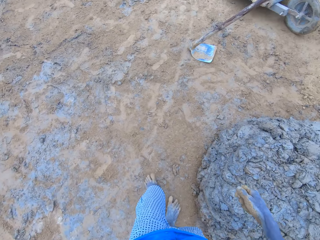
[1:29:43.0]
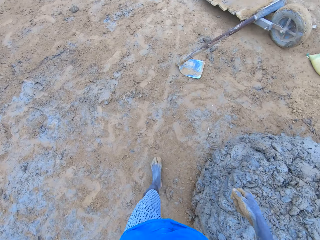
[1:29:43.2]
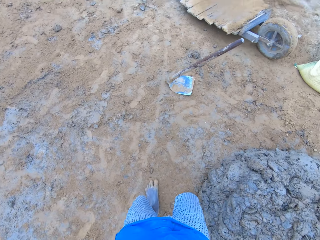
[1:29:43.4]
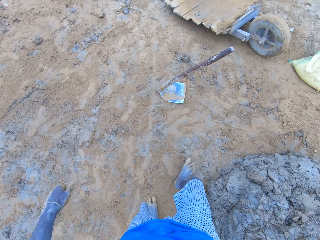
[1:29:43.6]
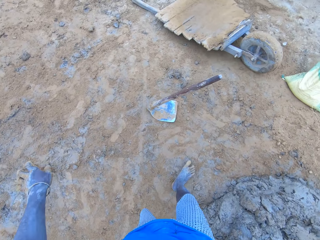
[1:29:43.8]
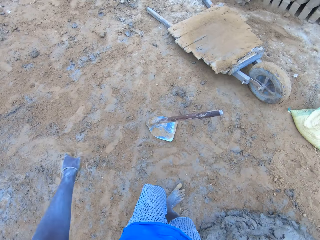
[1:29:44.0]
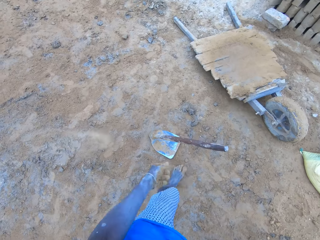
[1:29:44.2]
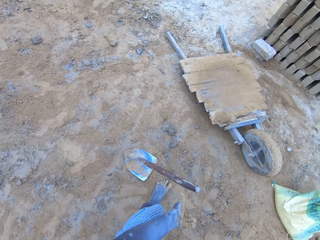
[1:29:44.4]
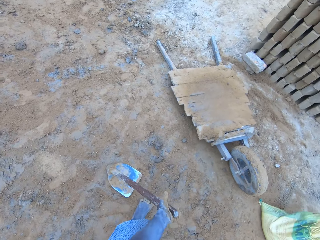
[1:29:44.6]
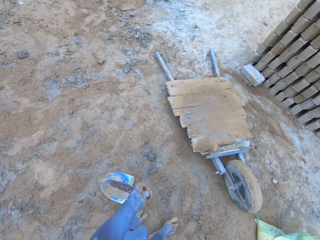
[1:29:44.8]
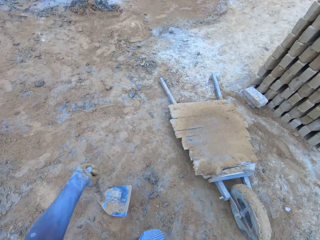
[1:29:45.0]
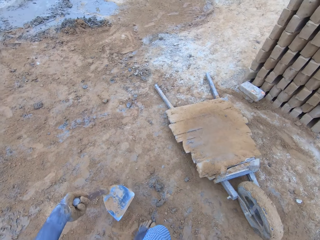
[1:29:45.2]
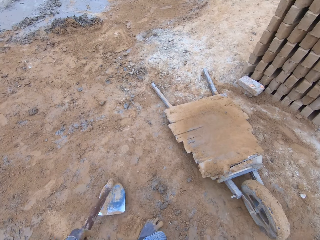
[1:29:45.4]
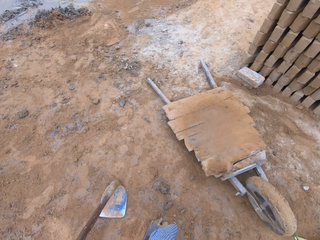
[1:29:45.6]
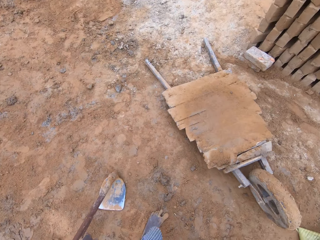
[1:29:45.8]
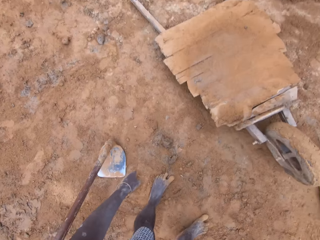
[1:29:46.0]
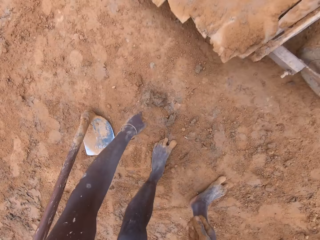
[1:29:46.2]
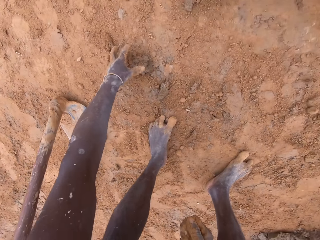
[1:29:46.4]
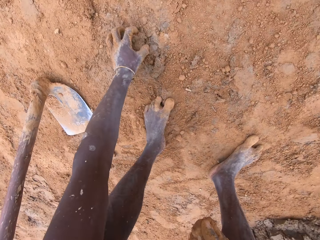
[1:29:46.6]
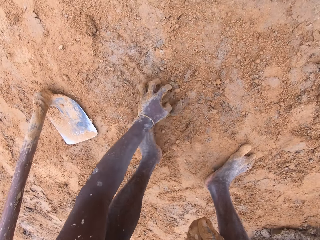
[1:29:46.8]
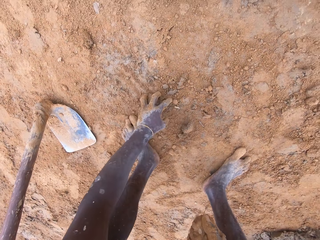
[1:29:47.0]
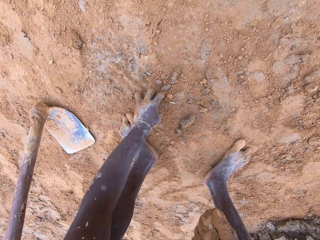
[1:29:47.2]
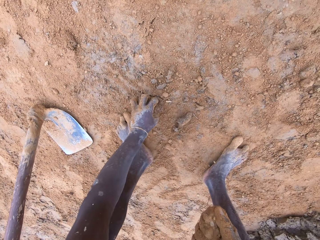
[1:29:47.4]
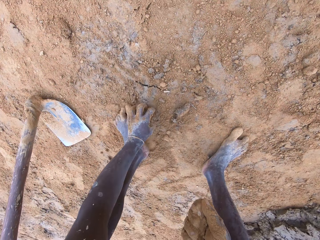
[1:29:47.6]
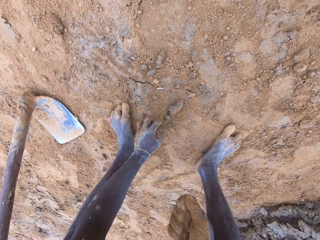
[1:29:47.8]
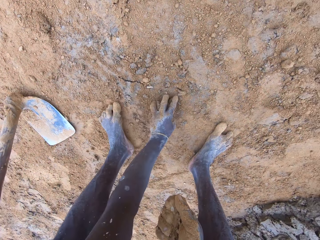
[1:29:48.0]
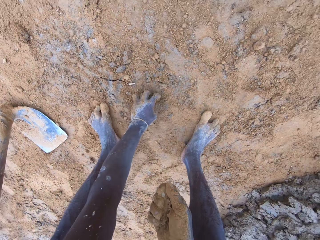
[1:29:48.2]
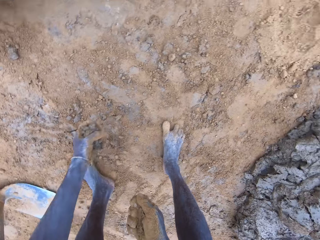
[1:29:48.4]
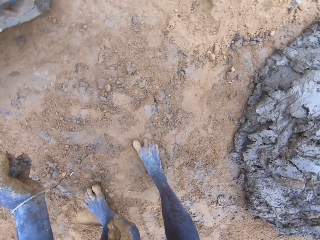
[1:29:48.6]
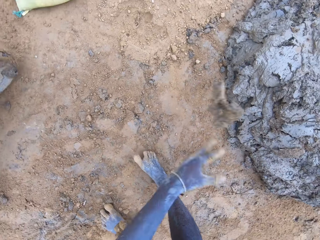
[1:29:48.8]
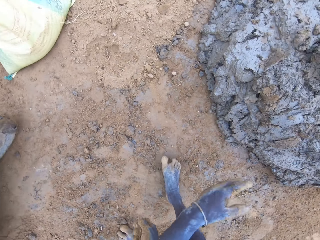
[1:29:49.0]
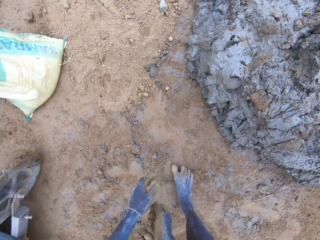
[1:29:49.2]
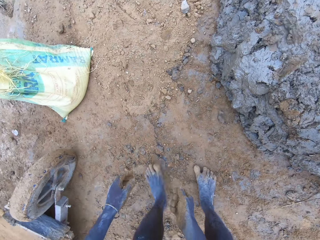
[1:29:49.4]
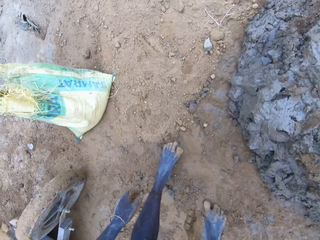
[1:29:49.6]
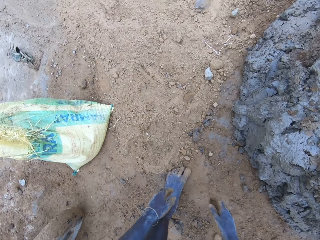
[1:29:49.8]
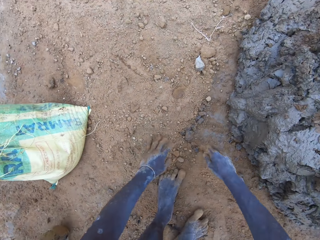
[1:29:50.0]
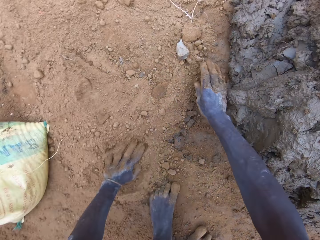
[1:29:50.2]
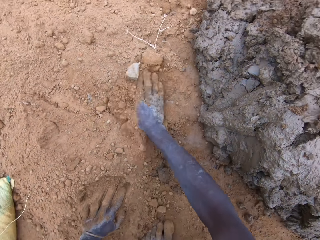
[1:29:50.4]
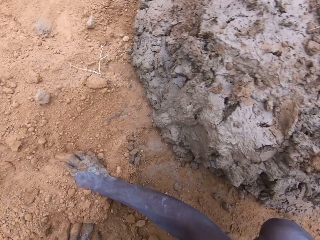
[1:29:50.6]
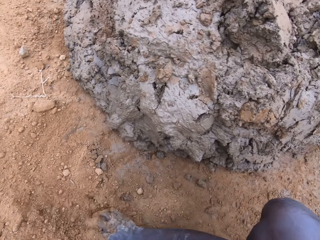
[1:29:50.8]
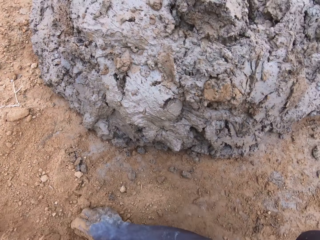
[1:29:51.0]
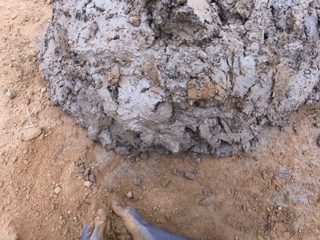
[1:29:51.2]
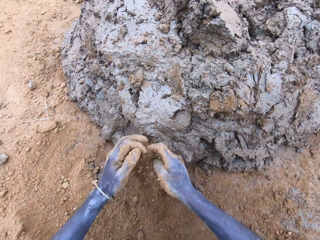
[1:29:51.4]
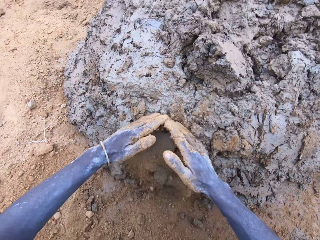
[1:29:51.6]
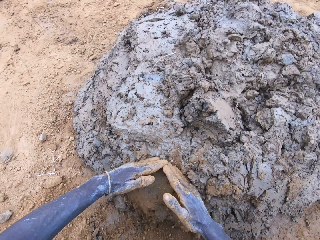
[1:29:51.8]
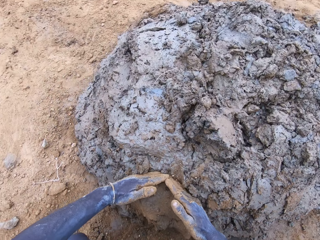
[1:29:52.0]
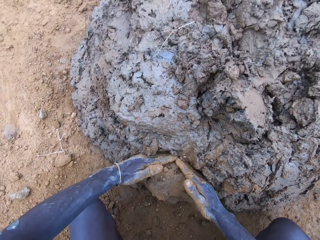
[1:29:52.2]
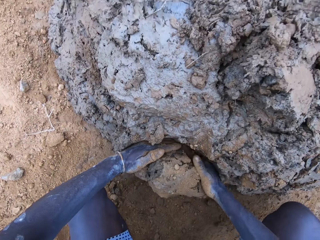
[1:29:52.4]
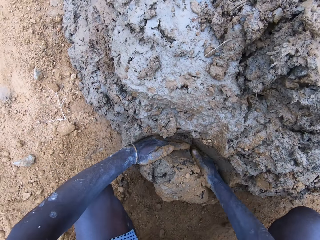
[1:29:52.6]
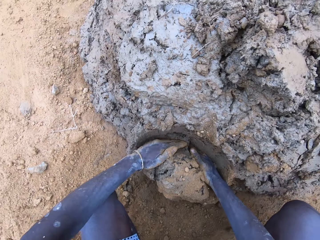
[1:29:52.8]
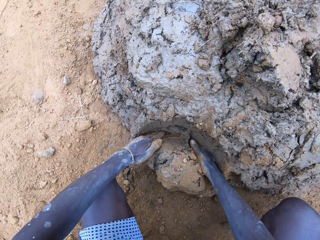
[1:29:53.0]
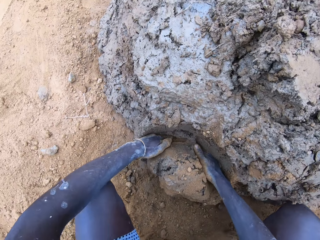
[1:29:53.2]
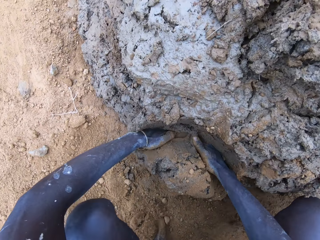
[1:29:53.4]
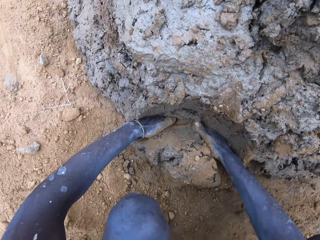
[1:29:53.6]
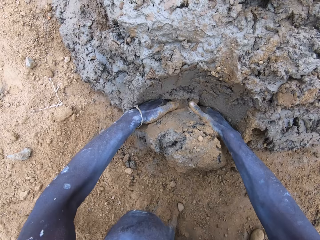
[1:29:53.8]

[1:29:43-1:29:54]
The camera wearer holds and drops the hoe. They move the hoe with the left hand. They pick pieces of clay. They throw the pieces of clay with the left hand. They rub both hands on the ground. They slice clay with both hands.

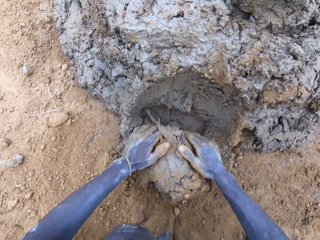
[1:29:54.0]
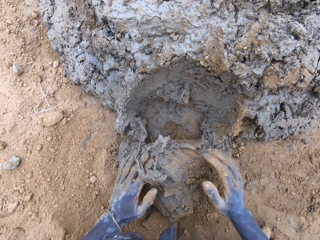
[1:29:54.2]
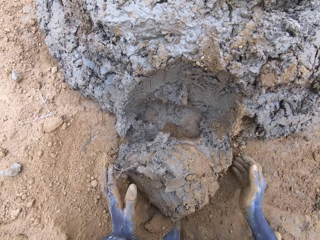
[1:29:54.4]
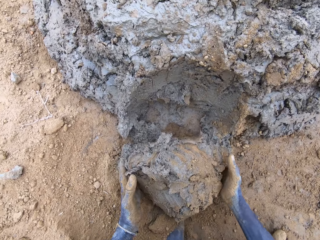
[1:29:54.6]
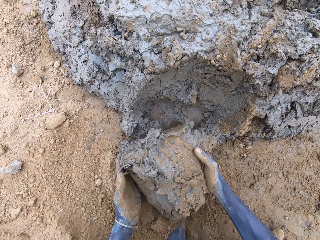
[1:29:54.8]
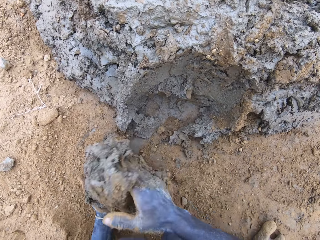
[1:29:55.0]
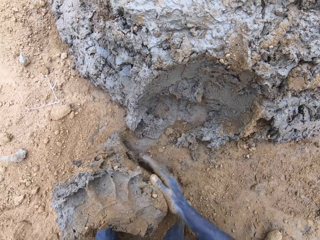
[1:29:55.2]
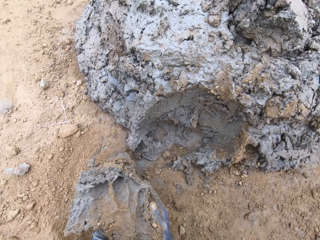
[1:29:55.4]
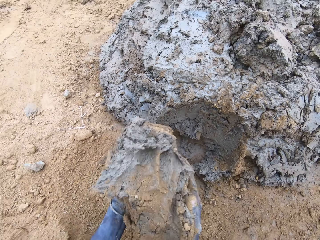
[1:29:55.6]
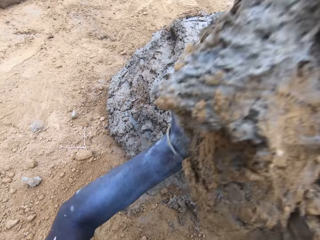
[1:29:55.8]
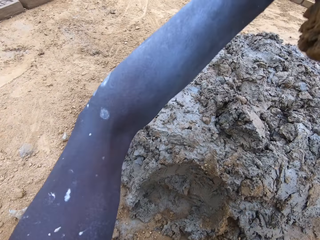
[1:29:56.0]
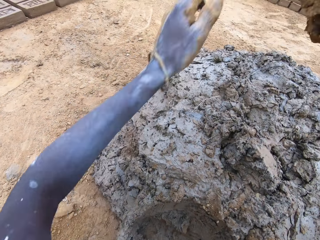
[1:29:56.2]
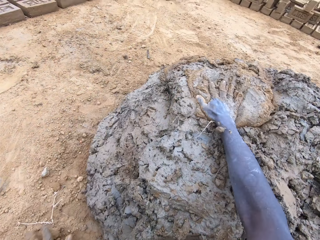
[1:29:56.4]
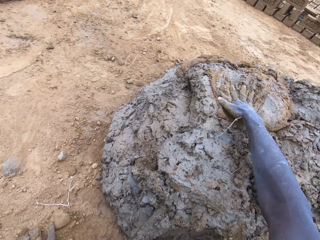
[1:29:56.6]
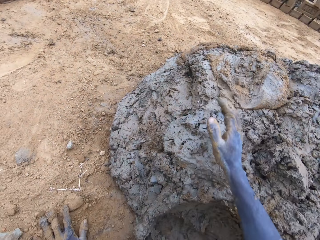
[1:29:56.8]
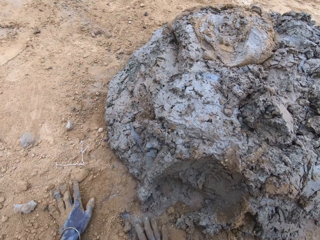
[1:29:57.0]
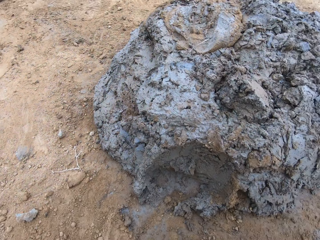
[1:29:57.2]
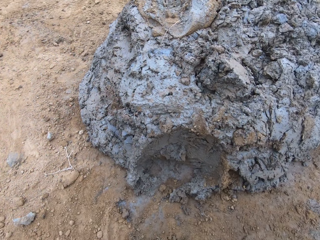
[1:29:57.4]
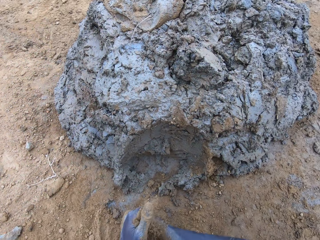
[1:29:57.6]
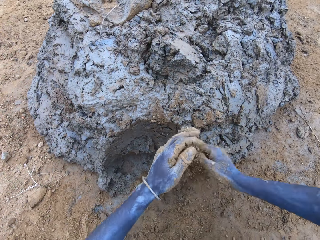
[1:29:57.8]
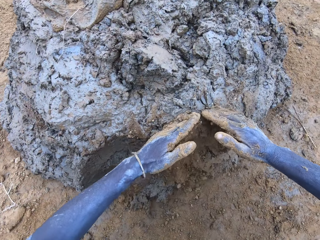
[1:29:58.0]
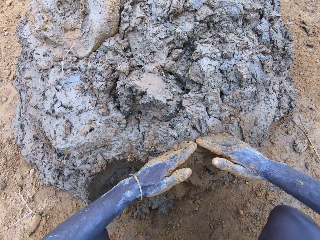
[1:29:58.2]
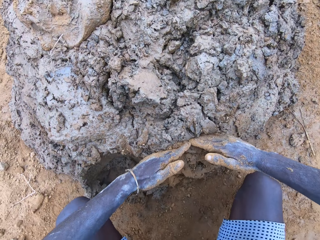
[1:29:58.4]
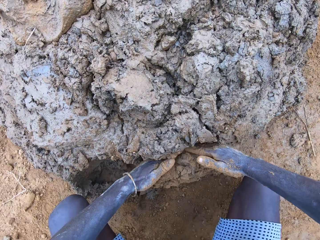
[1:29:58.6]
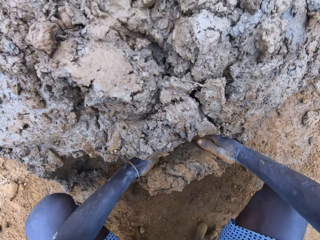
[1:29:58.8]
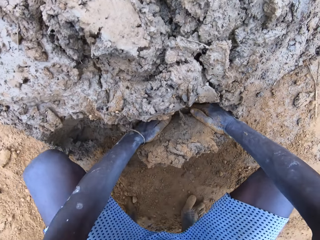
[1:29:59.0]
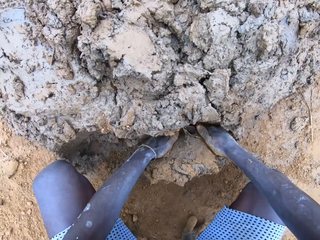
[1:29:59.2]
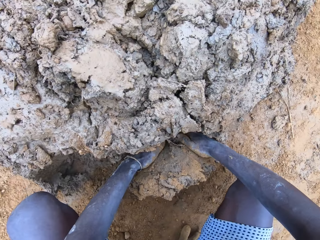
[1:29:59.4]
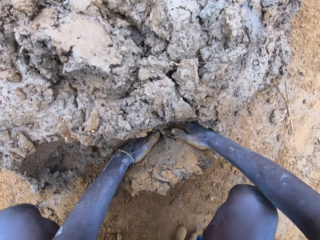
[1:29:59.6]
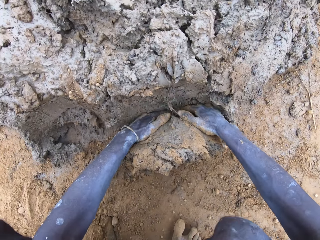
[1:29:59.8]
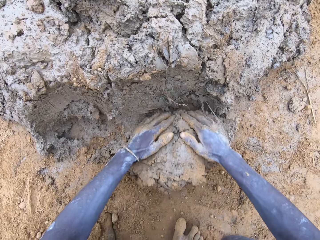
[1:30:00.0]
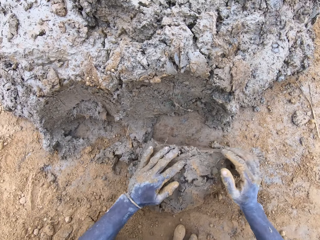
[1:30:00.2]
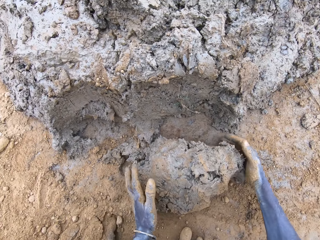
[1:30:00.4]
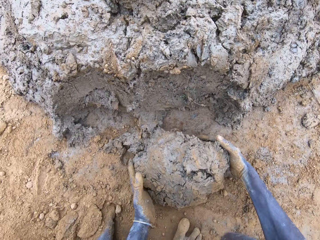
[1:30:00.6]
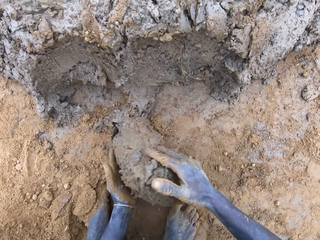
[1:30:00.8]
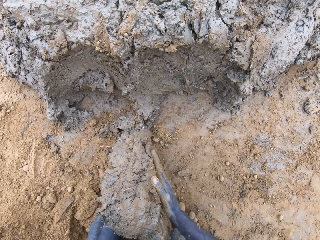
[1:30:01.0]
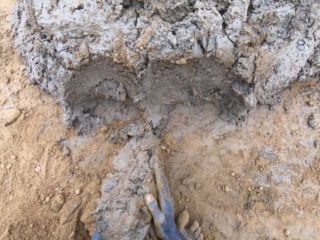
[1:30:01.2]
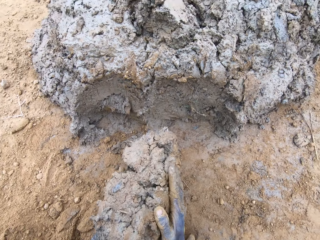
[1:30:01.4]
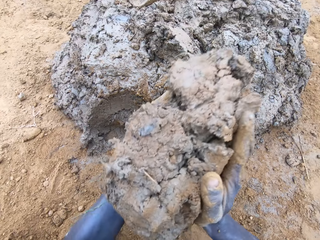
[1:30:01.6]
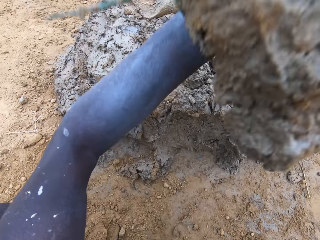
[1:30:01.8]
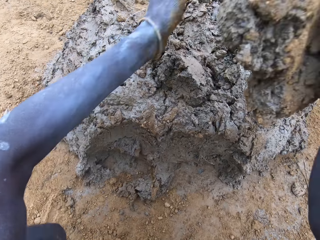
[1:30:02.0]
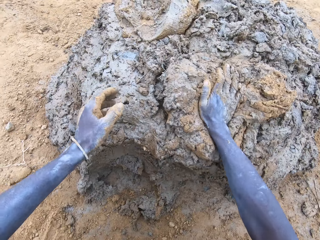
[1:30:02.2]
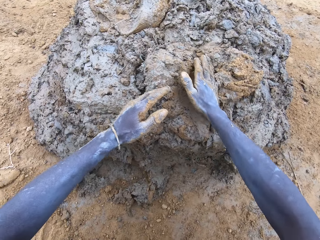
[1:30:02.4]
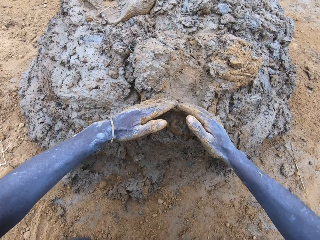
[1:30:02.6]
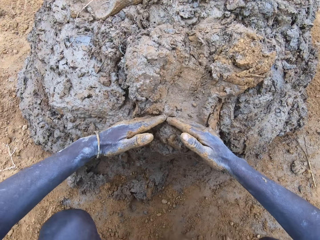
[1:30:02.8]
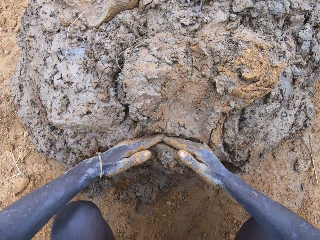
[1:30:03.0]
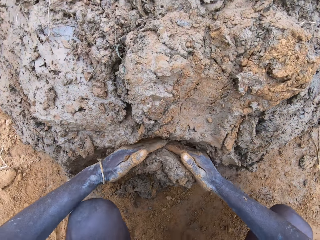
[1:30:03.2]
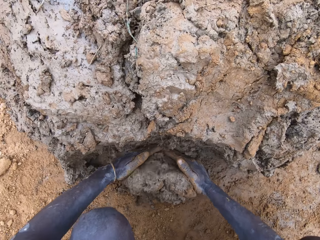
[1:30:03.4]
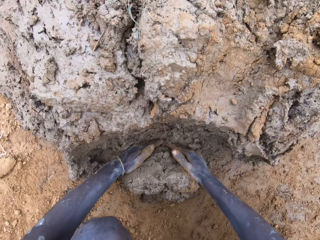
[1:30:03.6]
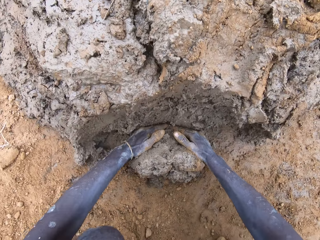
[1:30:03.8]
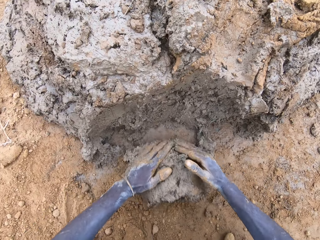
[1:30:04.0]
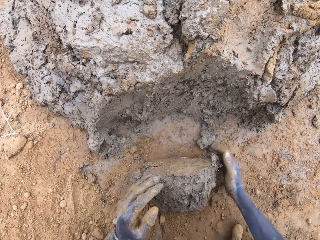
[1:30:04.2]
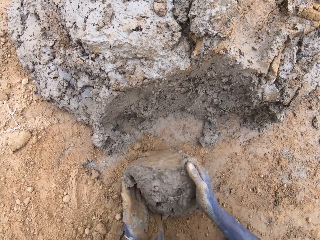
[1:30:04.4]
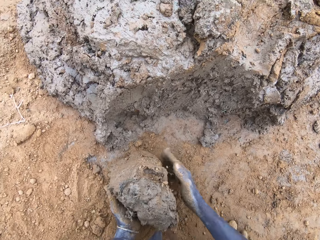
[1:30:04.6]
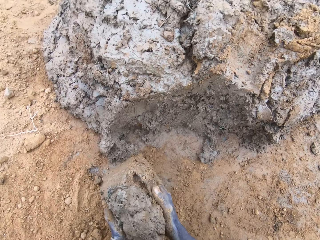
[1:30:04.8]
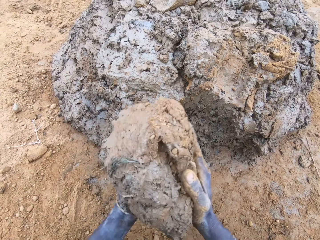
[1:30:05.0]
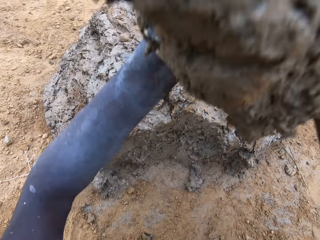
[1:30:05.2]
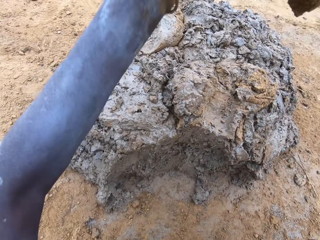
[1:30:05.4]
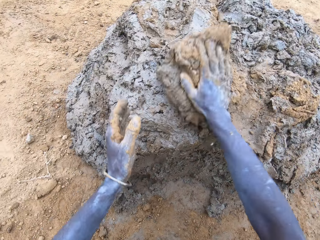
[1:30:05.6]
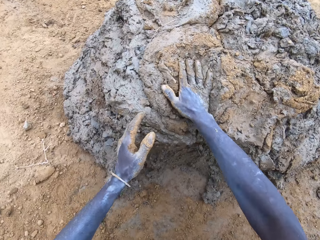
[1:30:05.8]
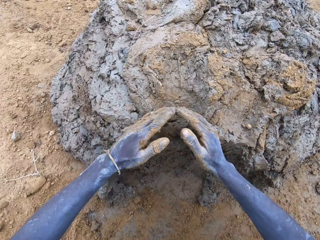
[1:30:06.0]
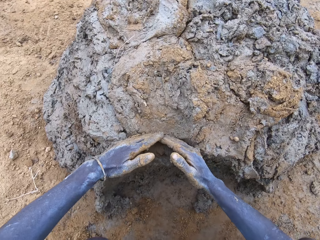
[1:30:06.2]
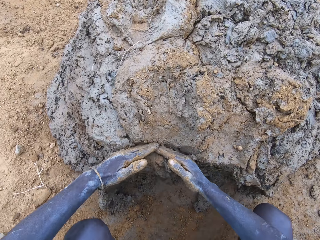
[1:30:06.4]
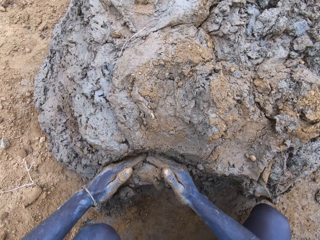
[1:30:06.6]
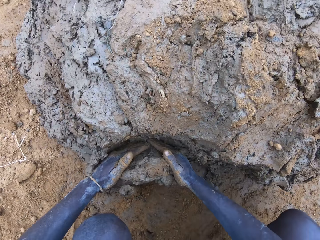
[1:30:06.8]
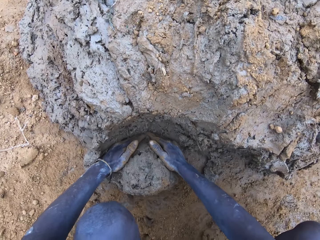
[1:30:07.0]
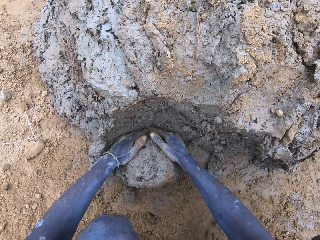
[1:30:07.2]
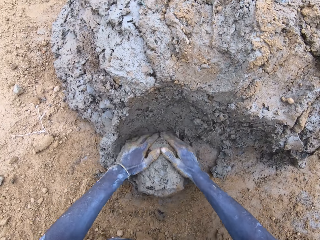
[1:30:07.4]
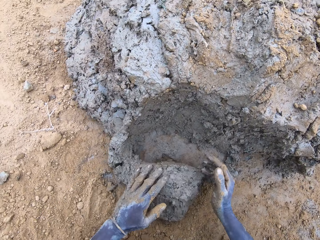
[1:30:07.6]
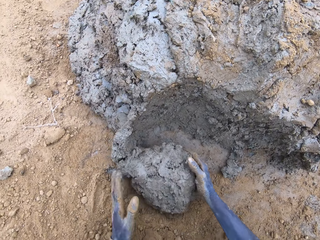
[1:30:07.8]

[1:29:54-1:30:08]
The camera wearer holds the mud. They drop the mud. They cut the mud. They hold the mud. They drop the mud. They cut the mud. They hold the mud. They drop the mud. They cut the mud.
